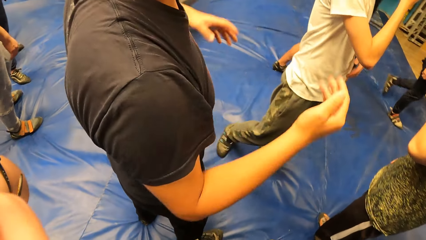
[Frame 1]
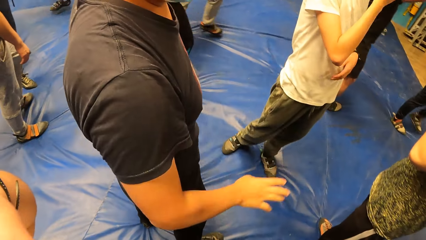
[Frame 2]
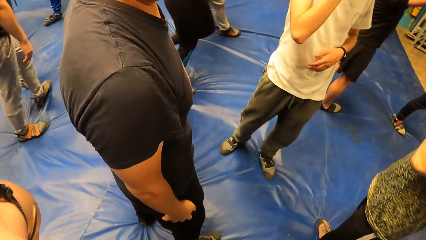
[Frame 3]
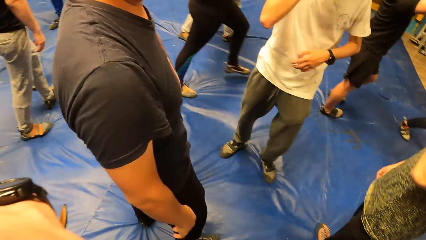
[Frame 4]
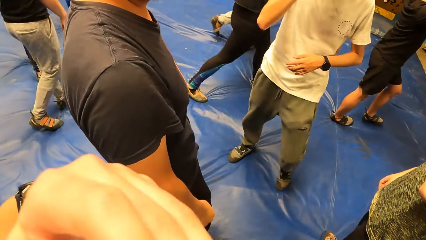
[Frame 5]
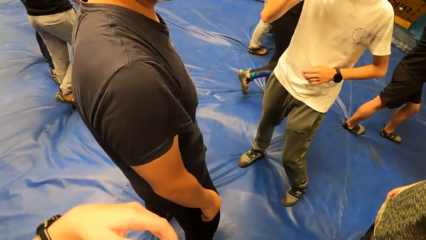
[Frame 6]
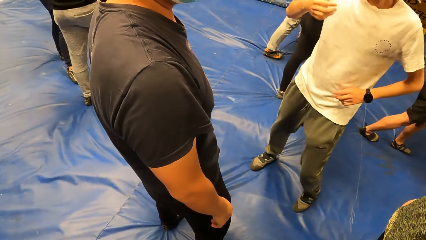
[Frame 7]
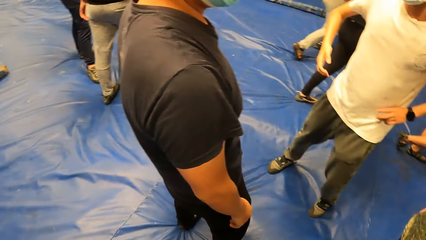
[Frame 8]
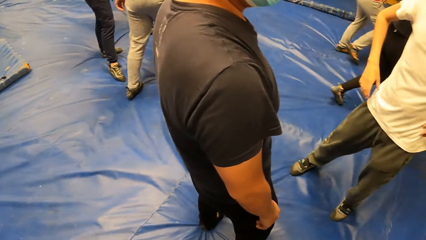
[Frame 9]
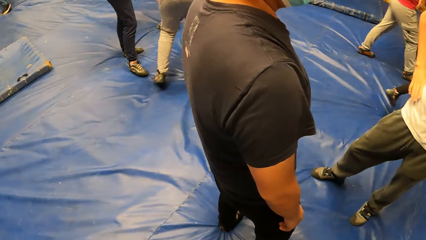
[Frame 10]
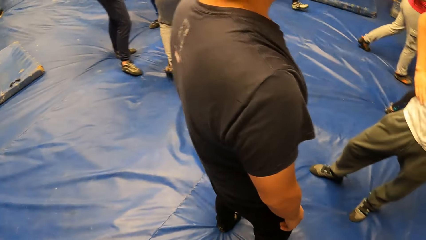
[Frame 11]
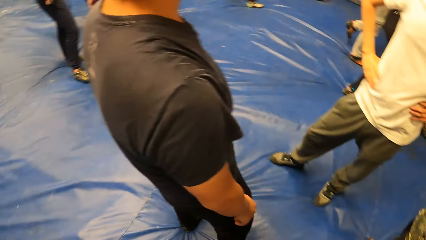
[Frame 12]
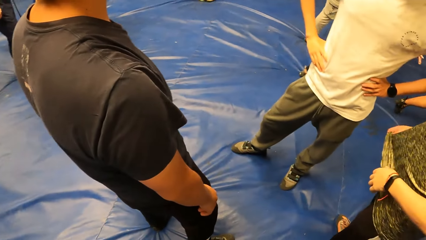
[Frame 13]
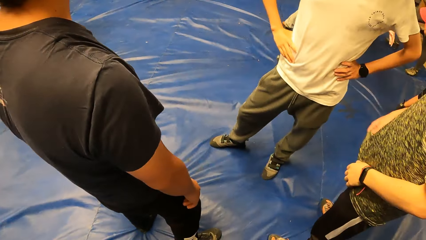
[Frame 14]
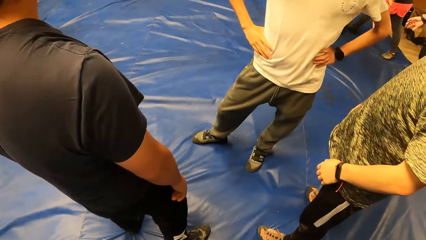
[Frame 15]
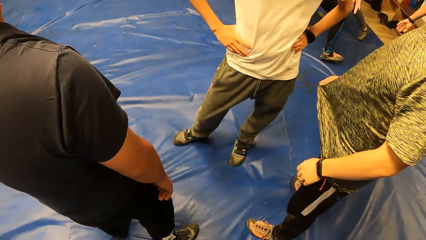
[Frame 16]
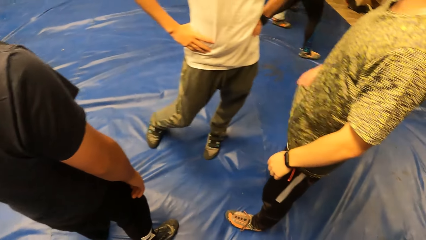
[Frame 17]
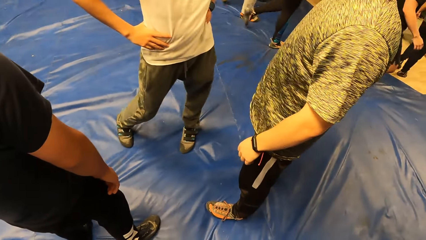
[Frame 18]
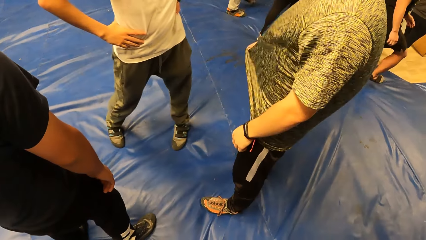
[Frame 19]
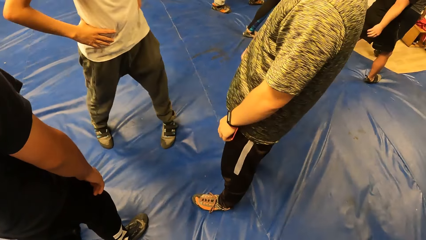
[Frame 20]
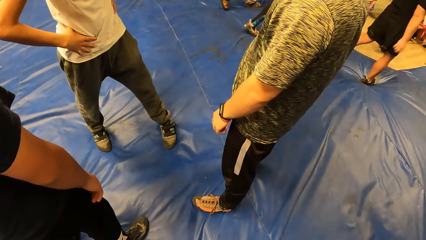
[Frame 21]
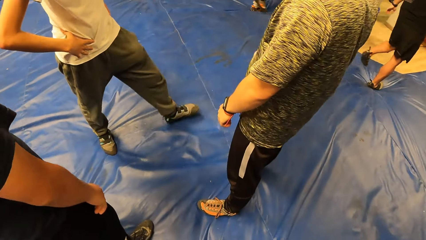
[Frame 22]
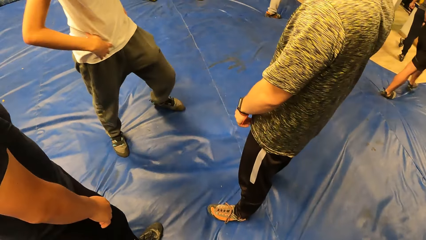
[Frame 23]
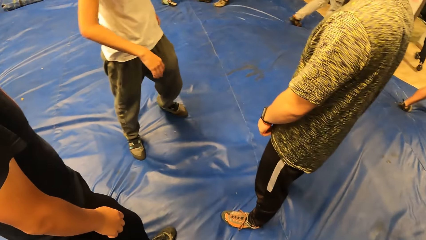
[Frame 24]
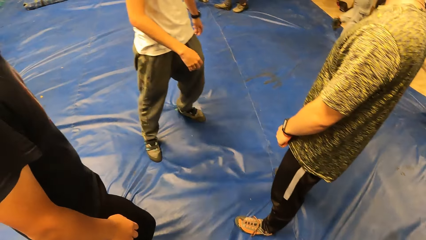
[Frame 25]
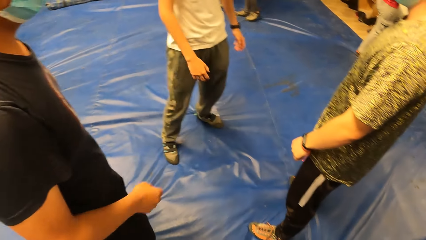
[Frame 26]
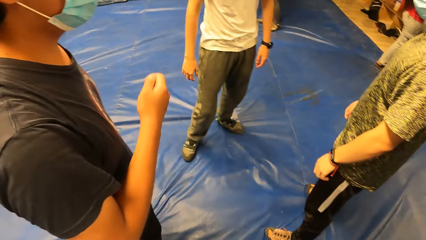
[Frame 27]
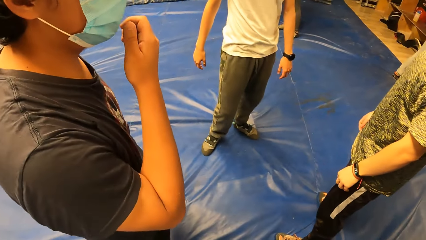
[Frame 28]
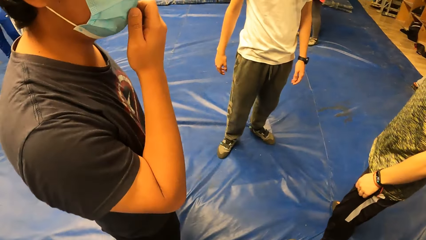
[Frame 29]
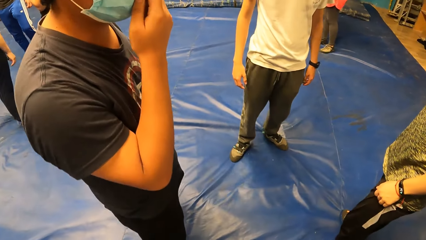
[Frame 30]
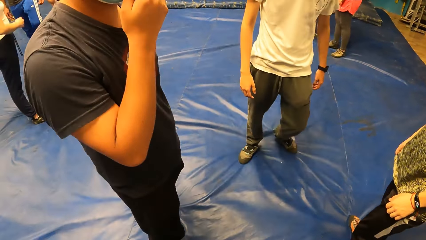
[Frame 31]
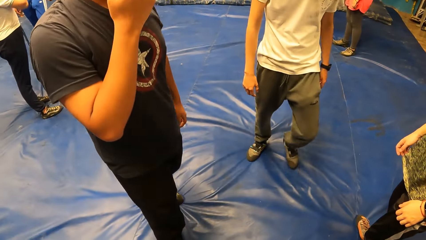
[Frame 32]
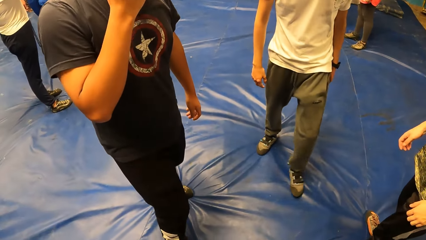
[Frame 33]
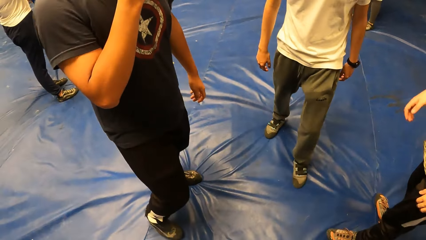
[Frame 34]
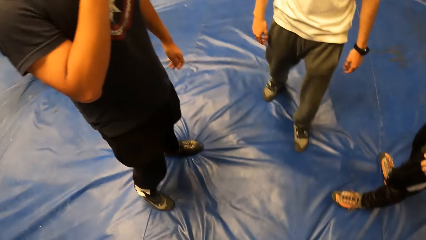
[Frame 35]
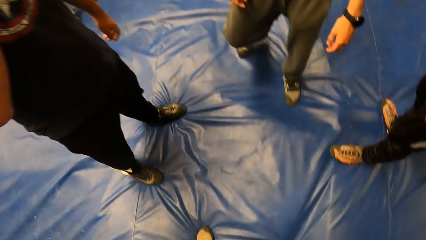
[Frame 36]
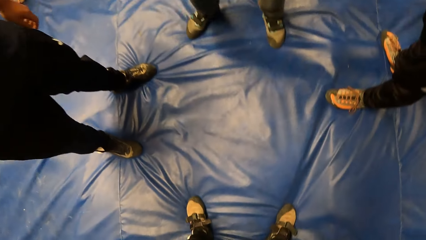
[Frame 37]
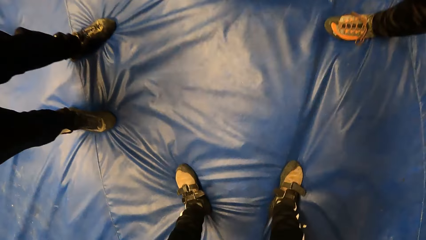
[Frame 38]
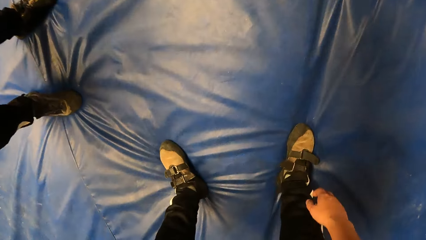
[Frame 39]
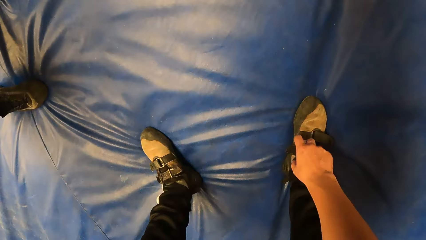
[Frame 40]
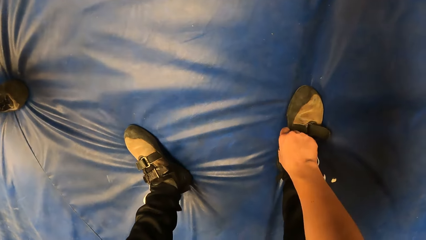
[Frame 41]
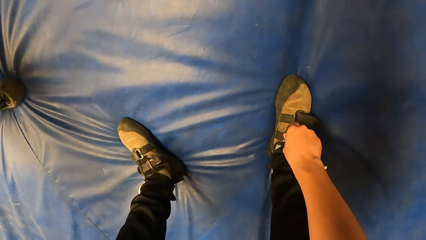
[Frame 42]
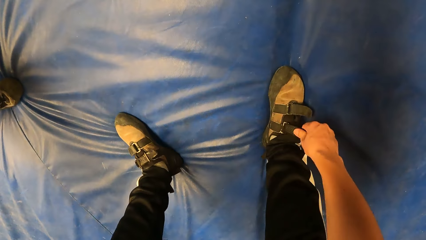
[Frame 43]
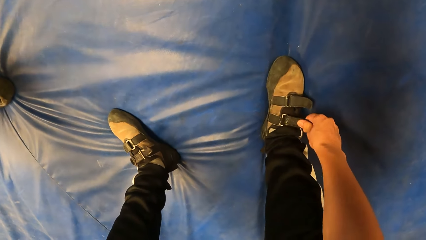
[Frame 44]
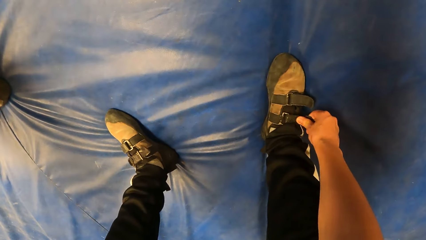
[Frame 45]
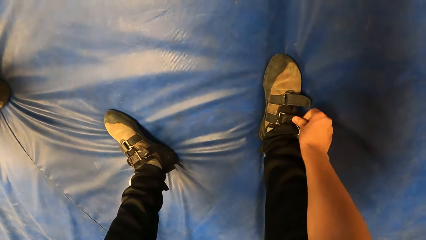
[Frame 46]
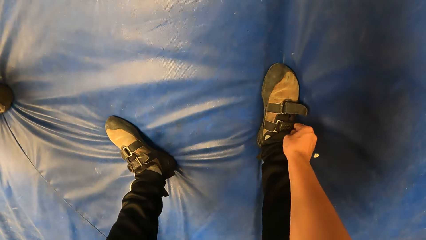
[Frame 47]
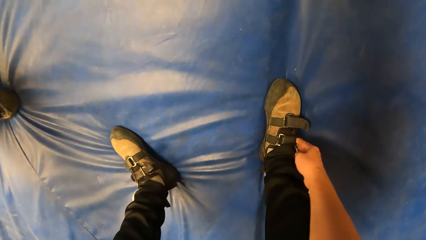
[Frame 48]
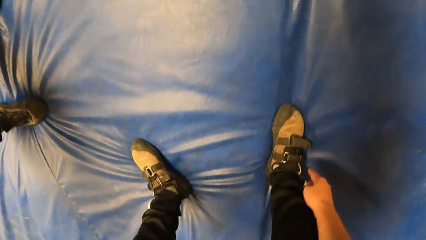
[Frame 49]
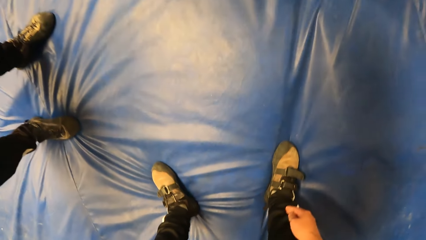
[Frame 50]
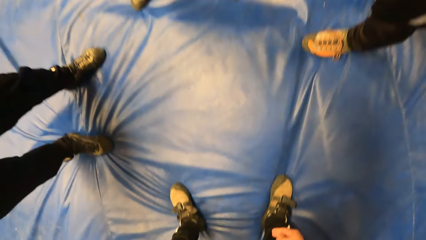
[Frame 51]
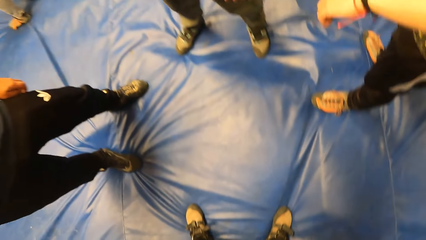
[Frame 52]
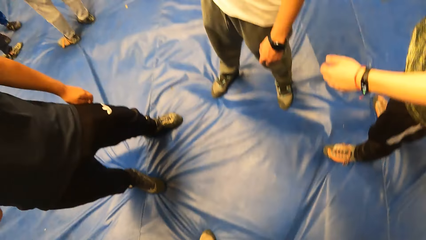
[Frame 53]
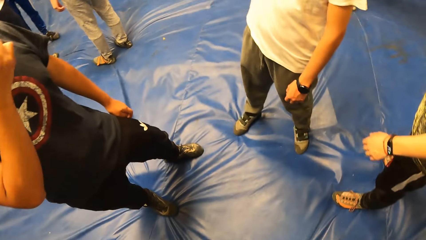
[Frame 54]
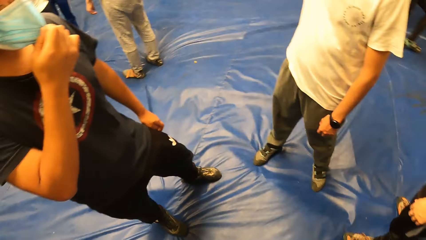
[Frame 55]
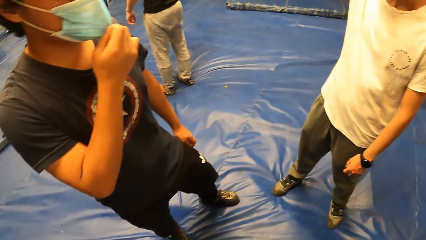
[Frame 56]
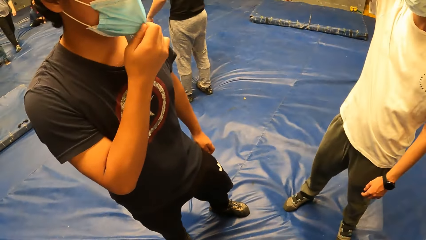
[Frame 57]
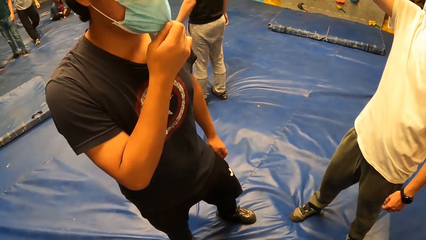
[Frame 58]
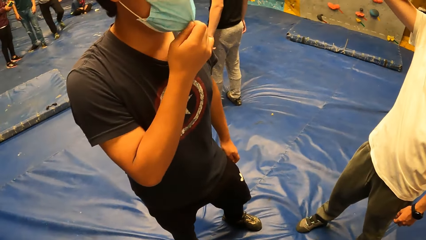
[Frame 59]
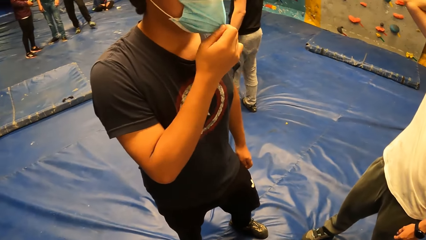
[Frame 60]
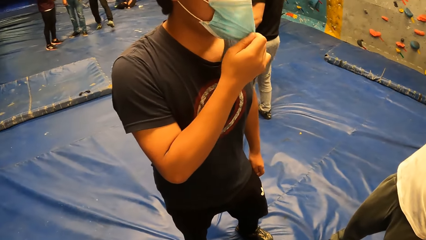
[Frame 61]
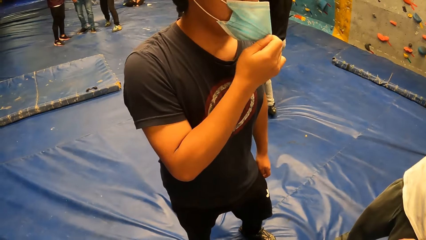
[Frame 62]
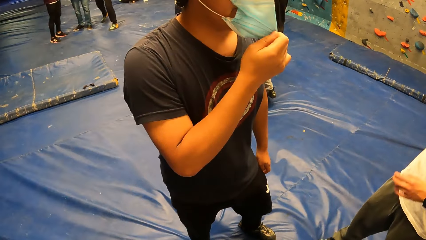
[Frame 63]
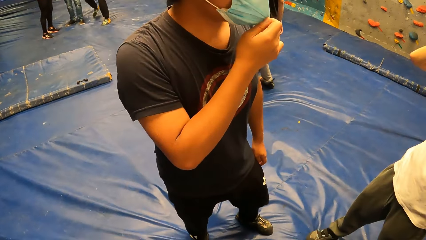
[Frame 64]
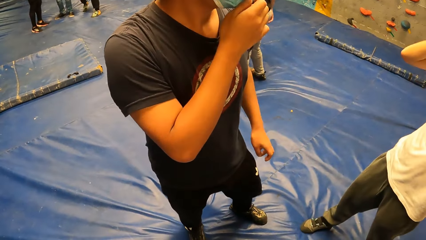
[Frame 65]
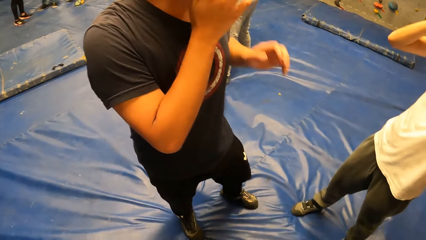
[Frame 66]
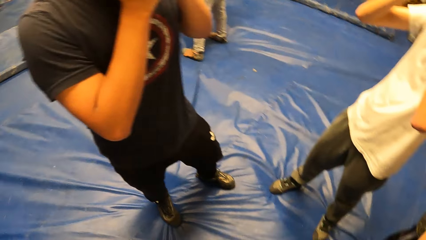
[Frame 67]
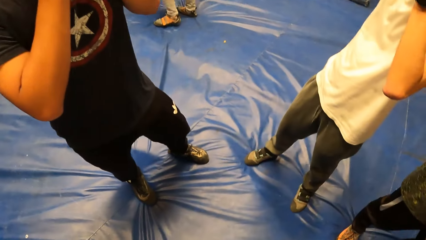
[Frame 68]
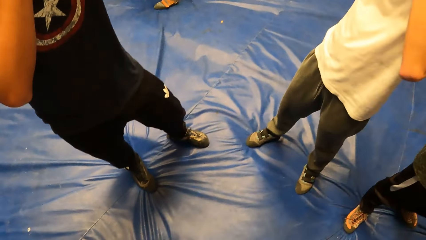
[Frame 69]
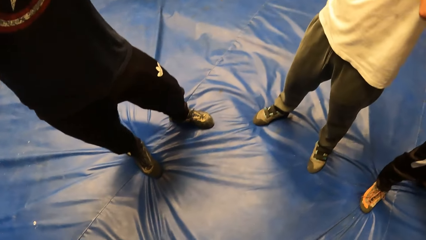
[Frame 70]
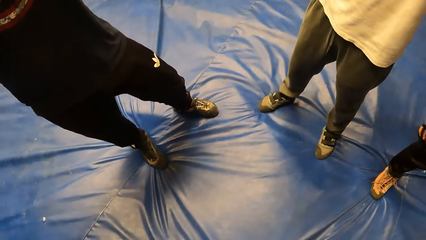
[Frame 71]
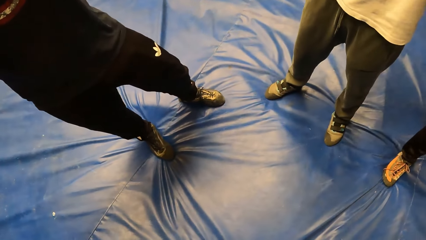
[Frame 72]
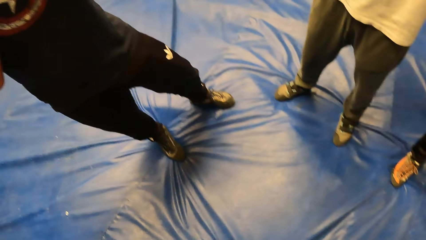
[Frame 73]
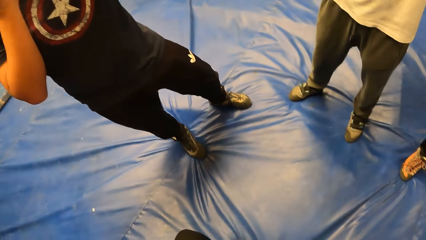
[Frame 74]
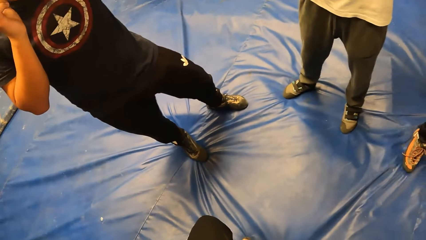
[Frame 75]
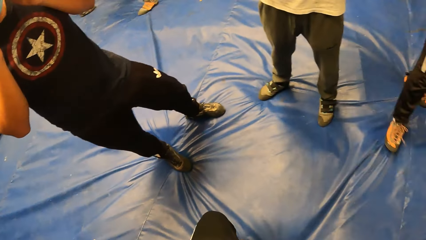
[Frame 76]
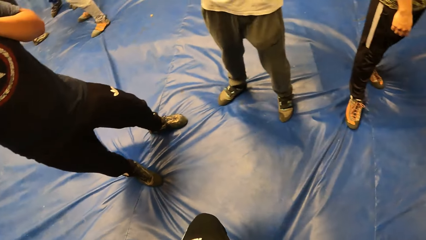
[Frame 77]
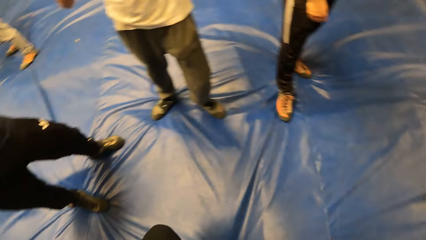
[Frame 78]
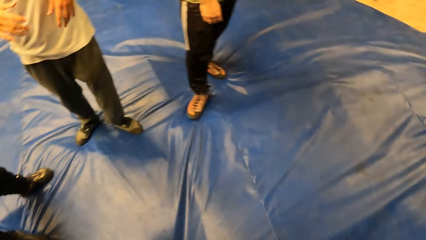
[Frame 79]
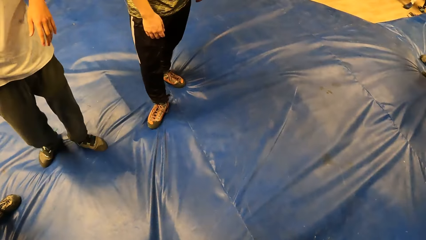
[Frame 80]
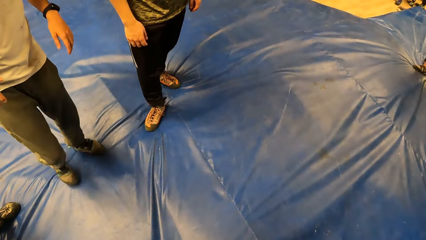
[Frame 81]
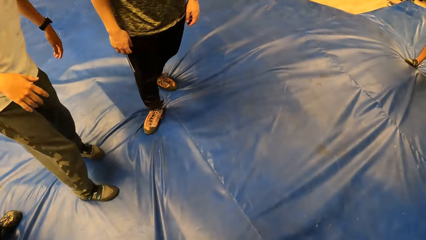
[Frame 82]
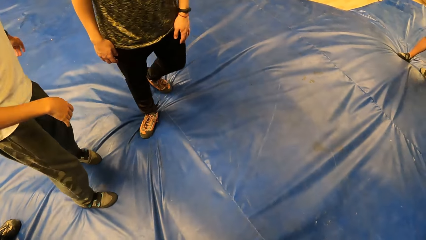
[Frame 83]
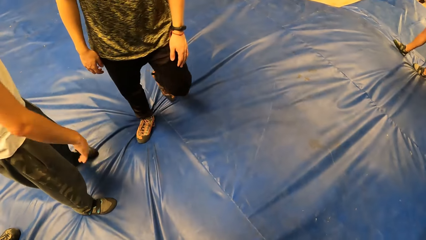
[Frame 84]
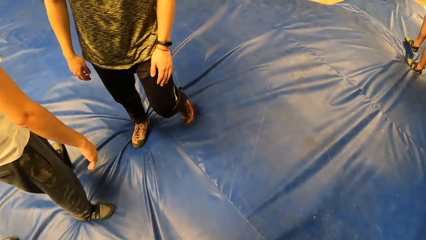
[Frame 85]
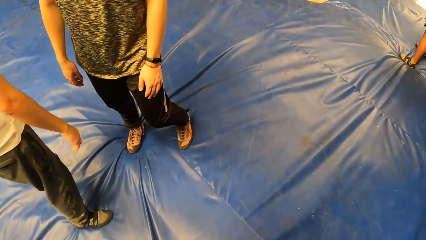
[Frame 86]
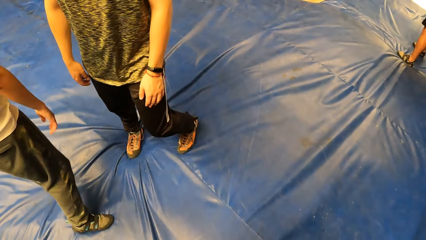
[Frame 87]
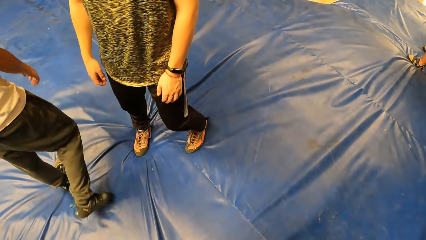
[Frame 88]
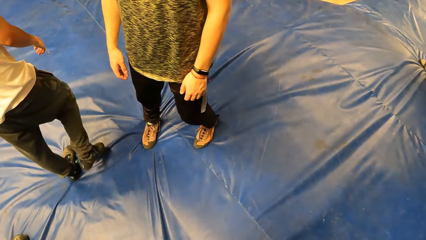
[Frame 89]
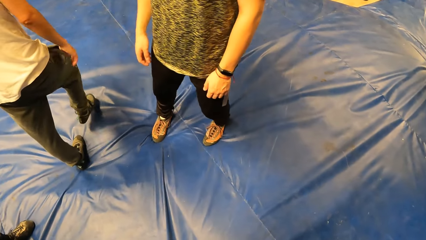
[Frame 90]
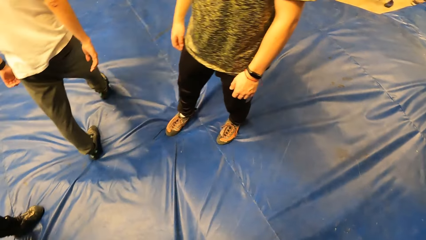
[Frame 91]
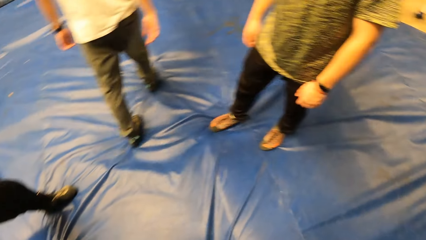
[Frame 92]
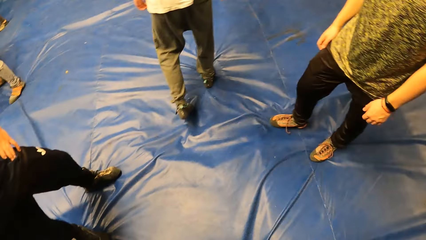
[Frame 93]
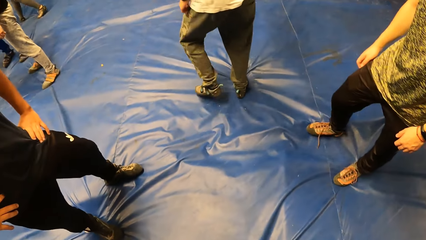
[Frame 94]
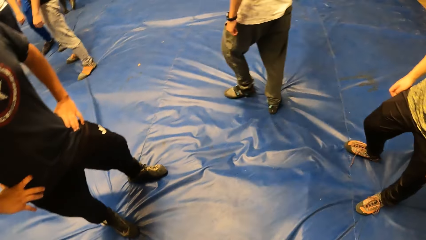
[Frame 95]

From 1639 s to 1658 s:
The camera wearer ties a shoe. He adjusts his left shoe with his left hand. He looks around the room.
